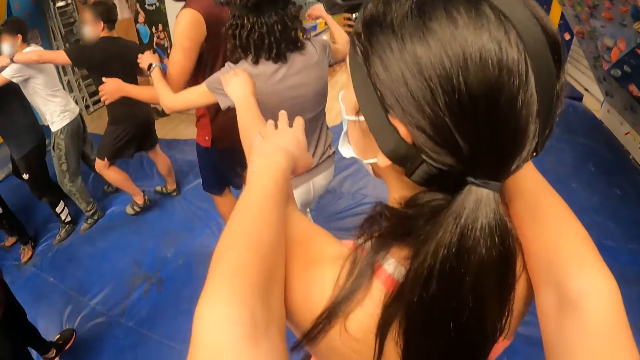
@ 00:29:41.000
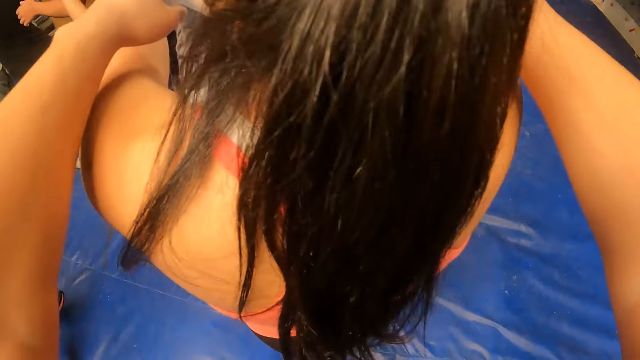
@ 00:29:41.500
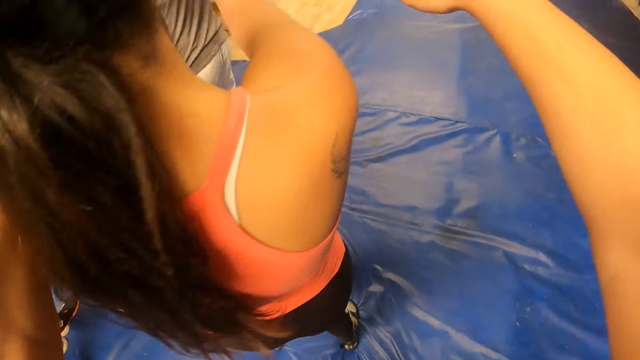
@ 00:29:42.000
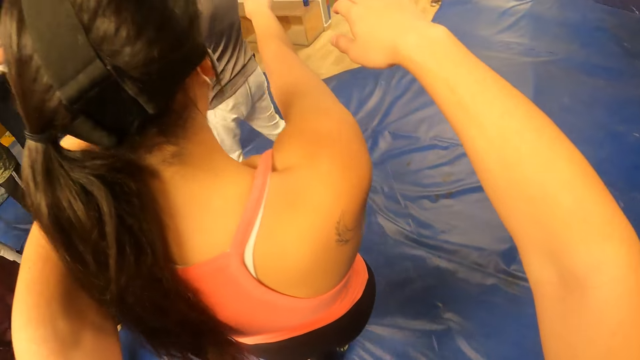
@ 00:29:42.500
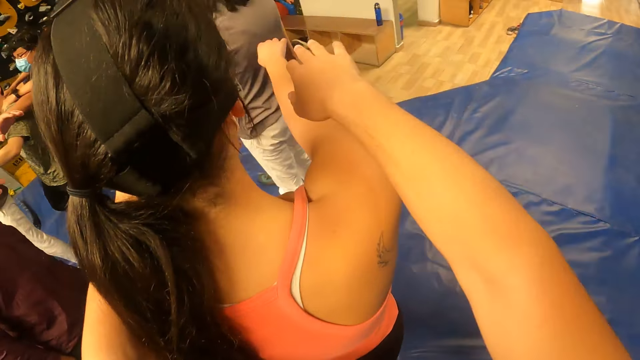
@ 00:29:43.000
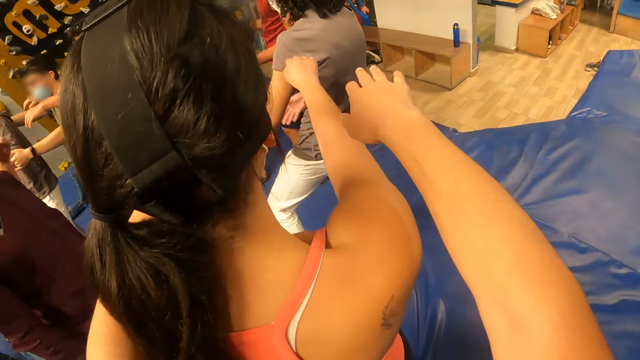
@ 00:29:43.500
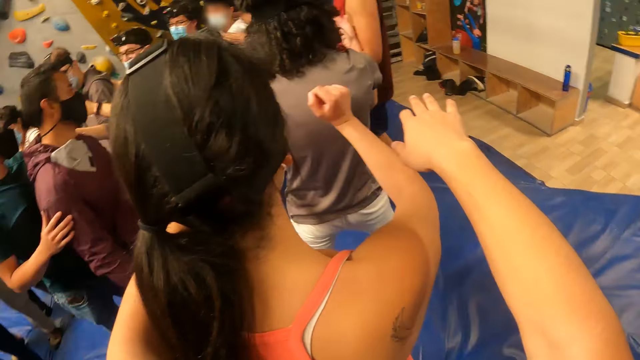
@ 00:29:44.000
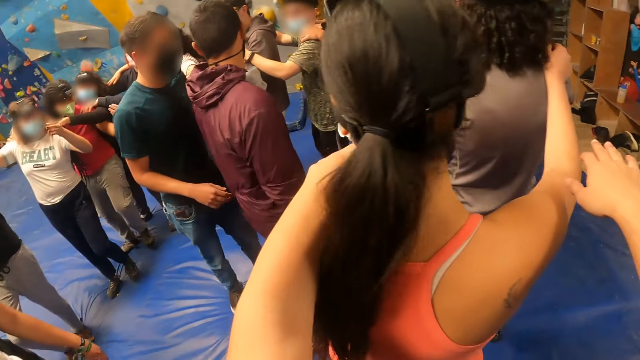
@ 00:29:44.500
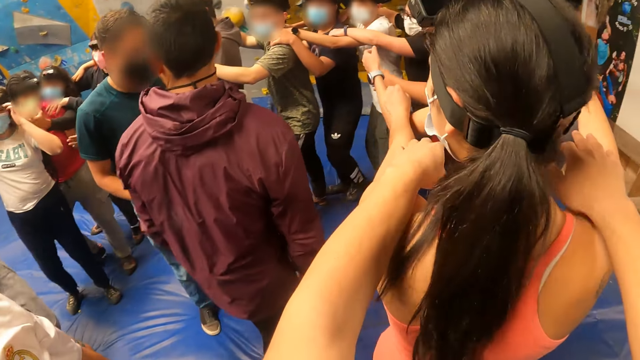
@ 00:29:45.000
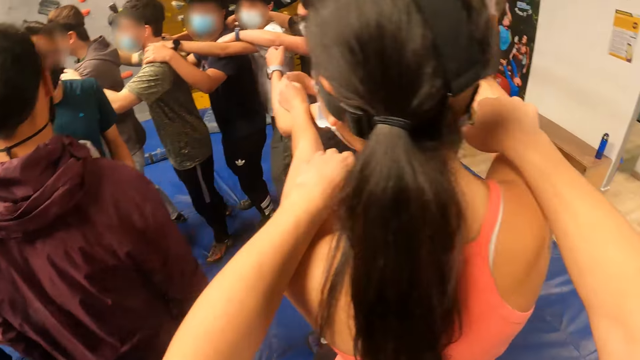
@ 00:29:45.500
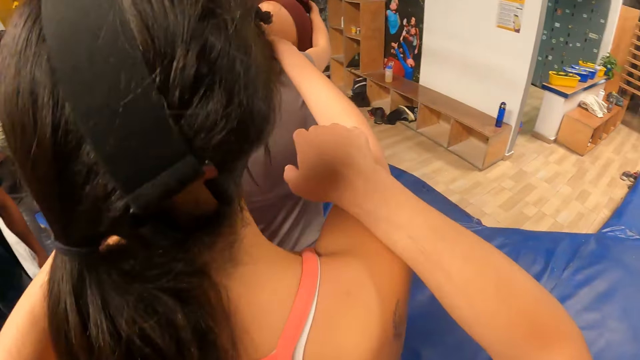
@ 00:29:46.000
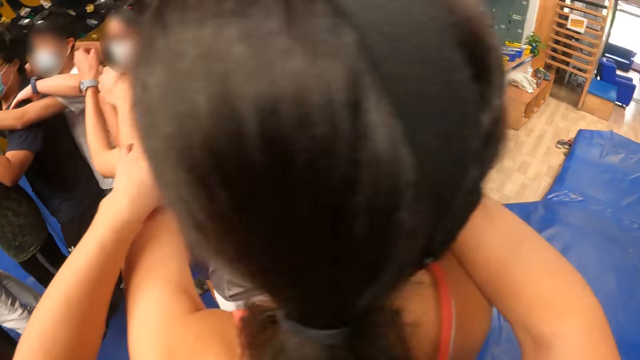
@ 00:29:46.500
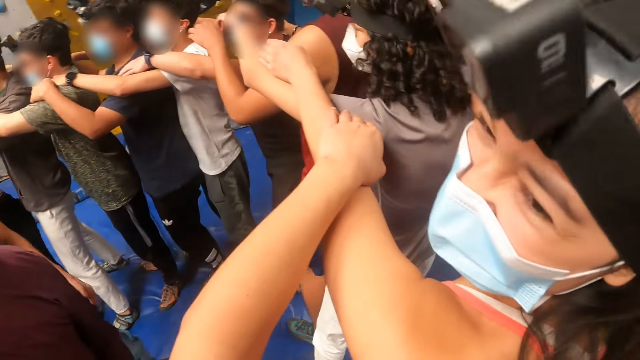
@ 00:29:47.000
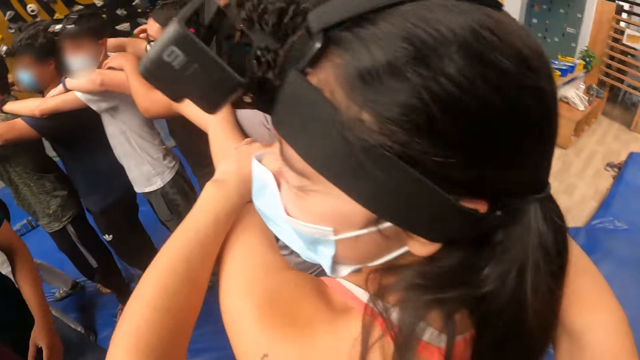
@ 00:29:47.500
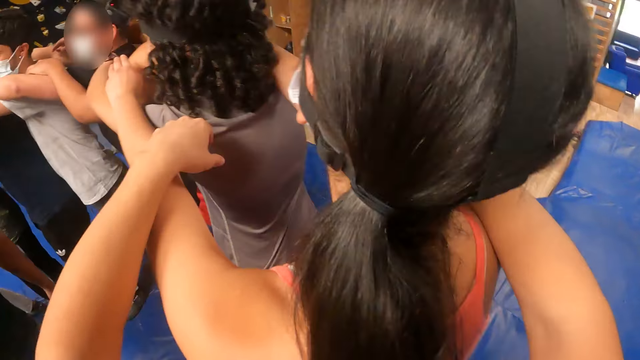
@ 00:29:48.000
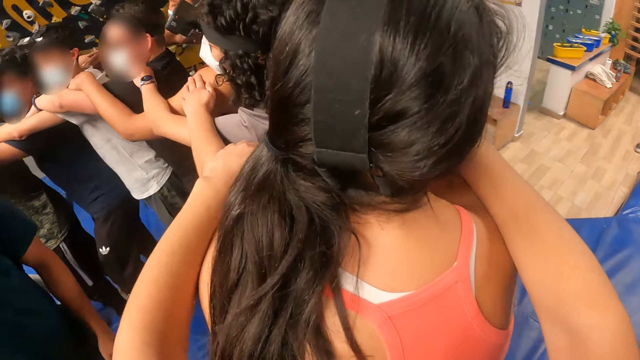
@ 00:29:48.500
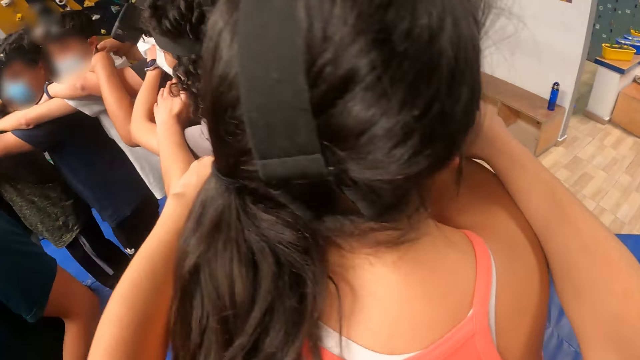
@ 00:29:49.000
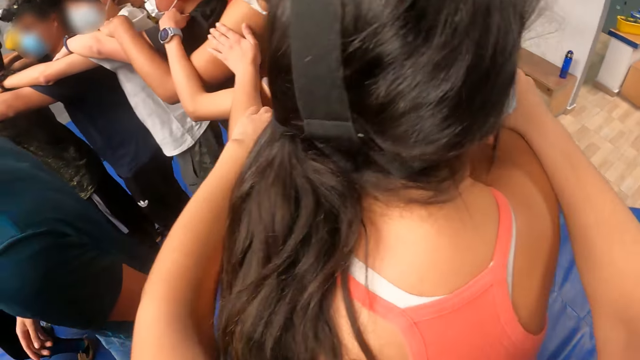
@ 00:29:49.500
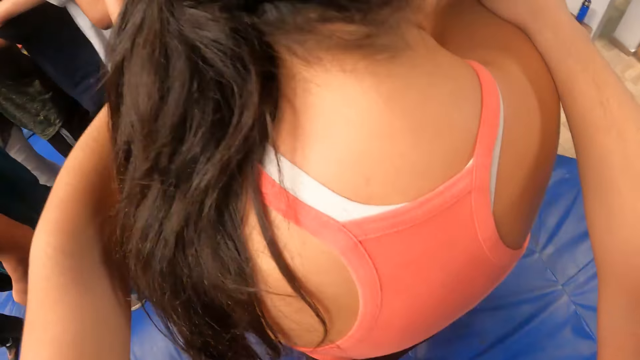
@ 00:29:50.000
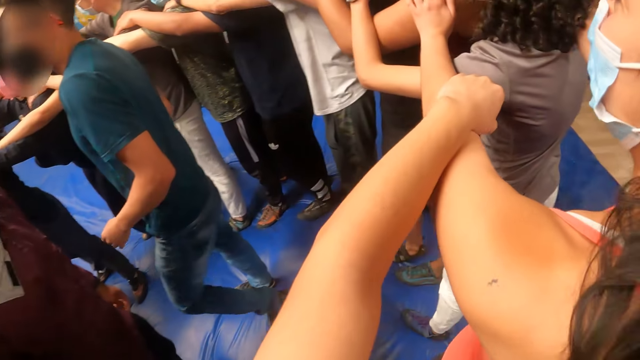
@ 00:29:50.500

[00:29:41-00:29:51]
The camera wearer rests both hands on a woman's shoulders. They hold the hands of the woman.

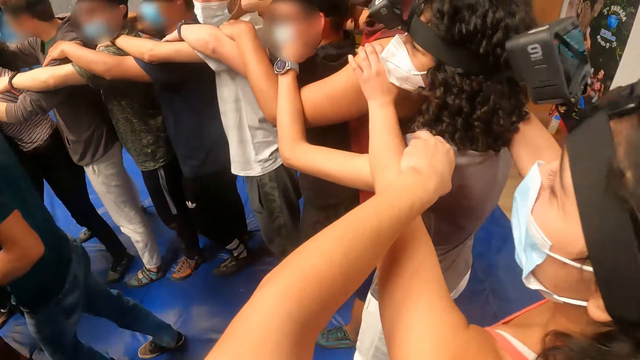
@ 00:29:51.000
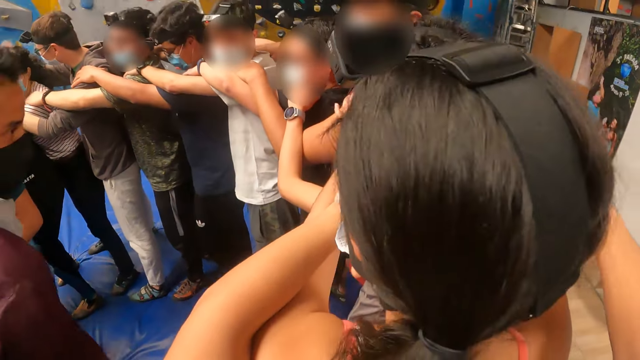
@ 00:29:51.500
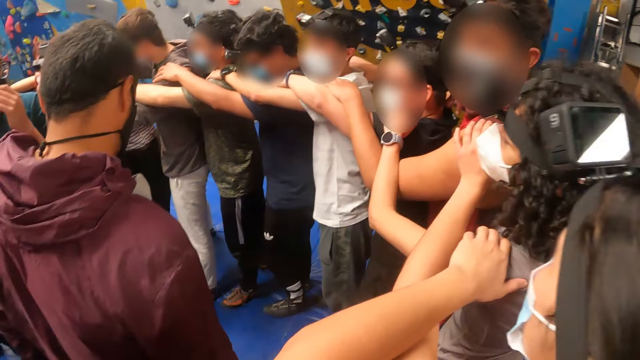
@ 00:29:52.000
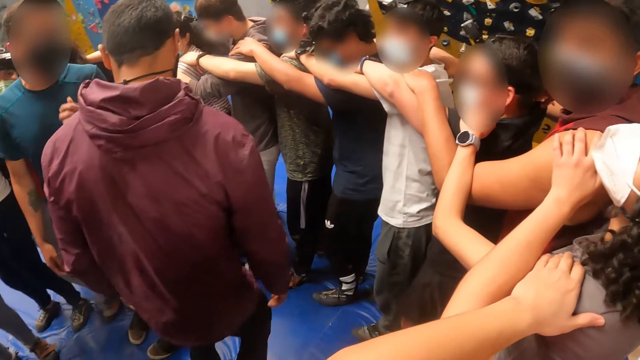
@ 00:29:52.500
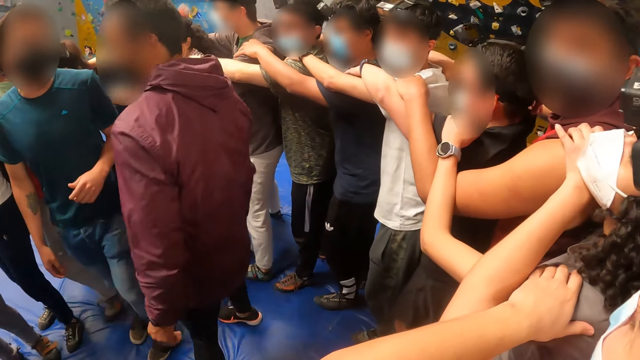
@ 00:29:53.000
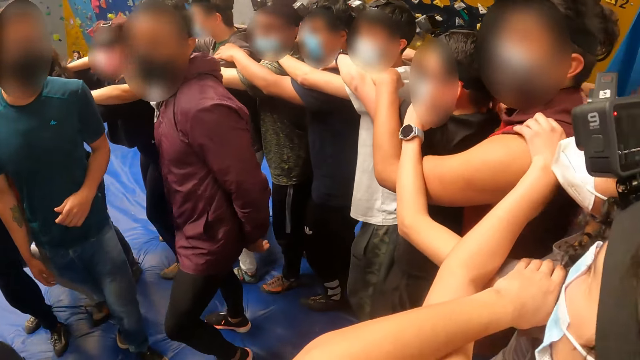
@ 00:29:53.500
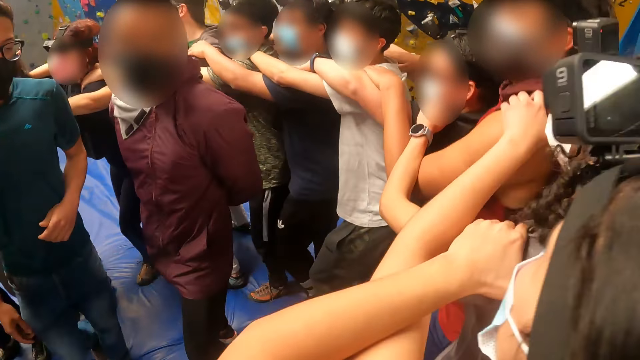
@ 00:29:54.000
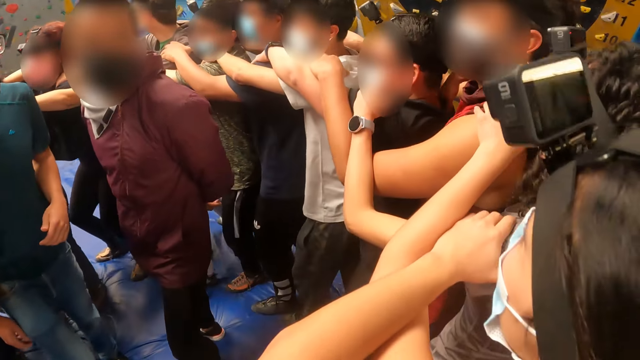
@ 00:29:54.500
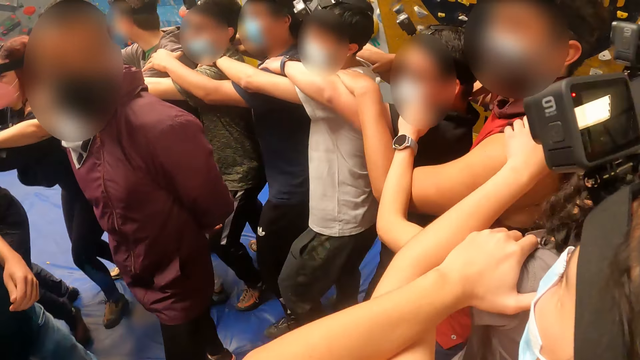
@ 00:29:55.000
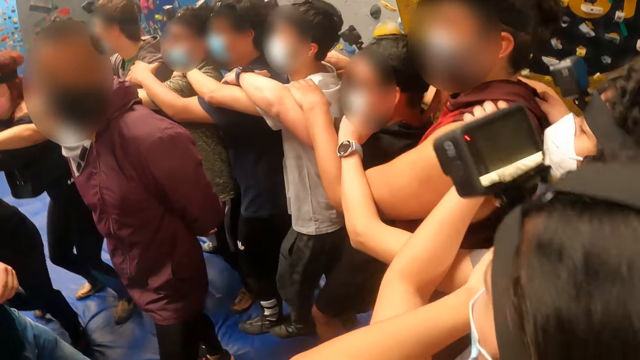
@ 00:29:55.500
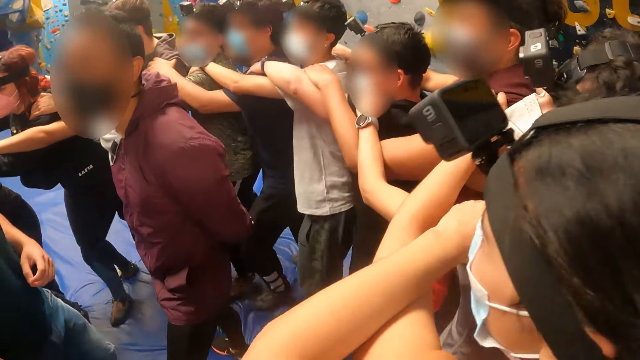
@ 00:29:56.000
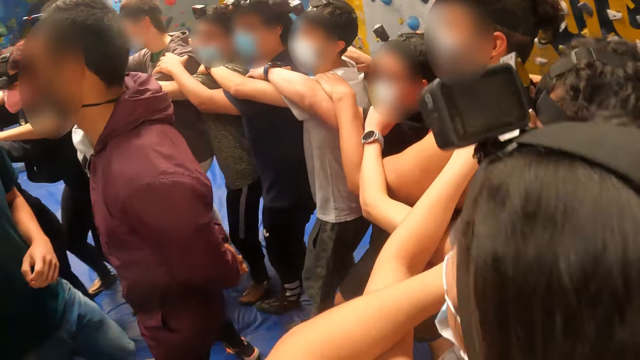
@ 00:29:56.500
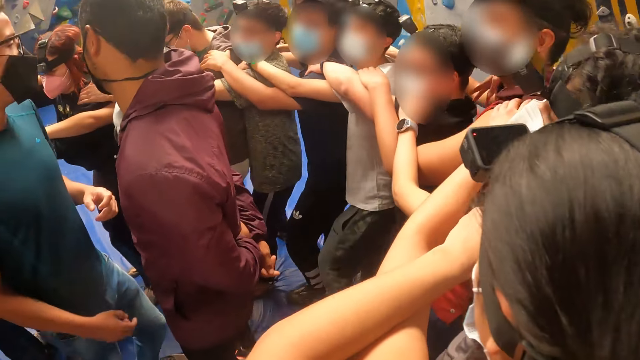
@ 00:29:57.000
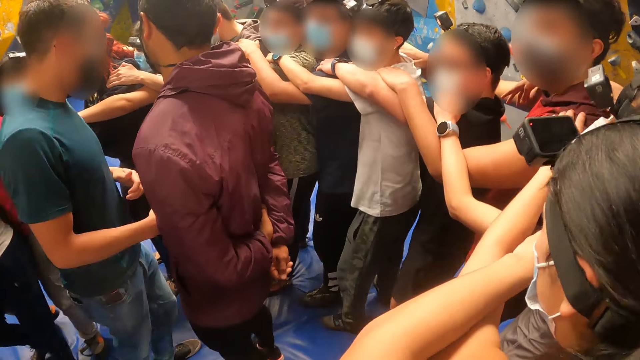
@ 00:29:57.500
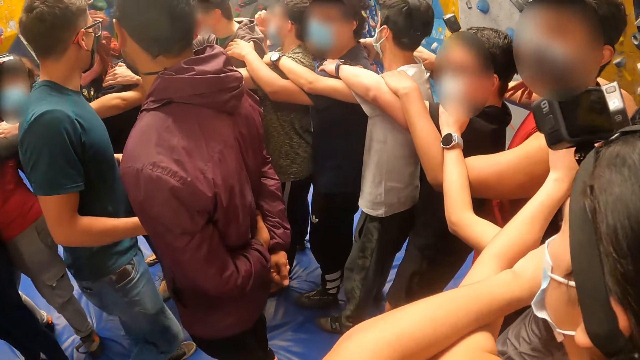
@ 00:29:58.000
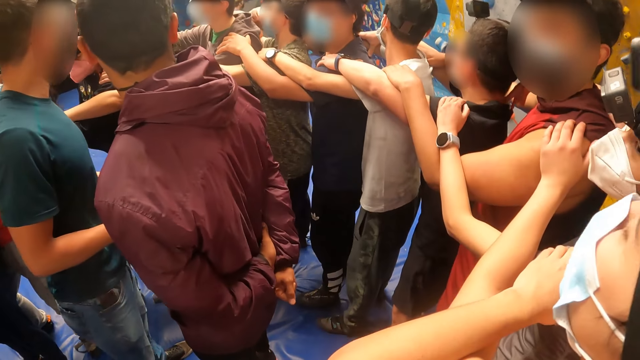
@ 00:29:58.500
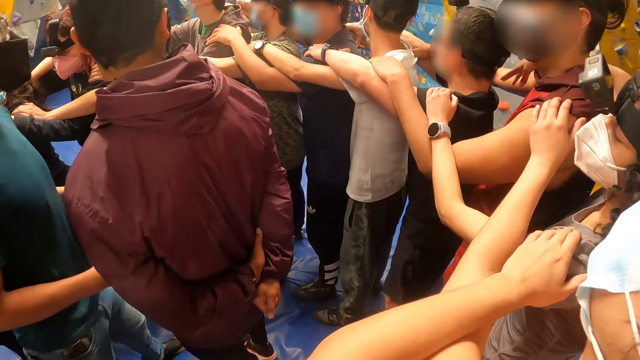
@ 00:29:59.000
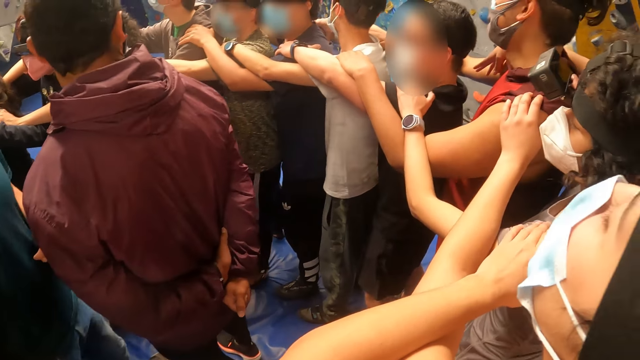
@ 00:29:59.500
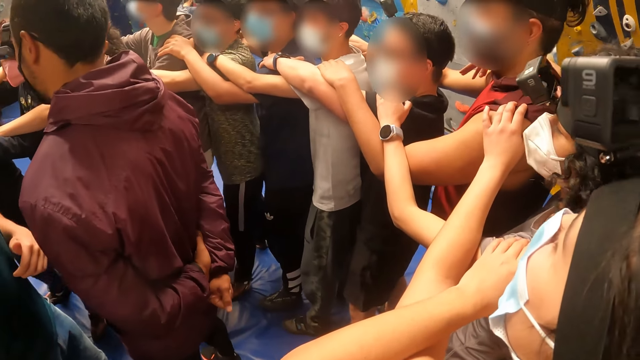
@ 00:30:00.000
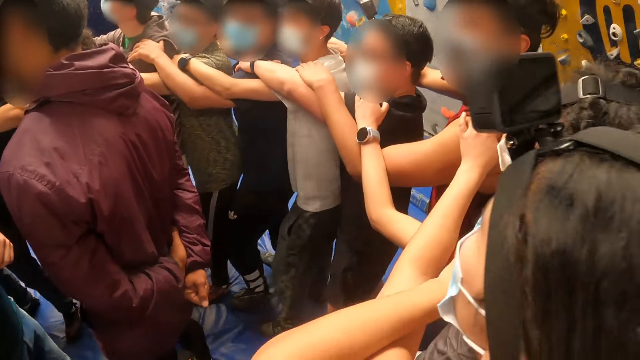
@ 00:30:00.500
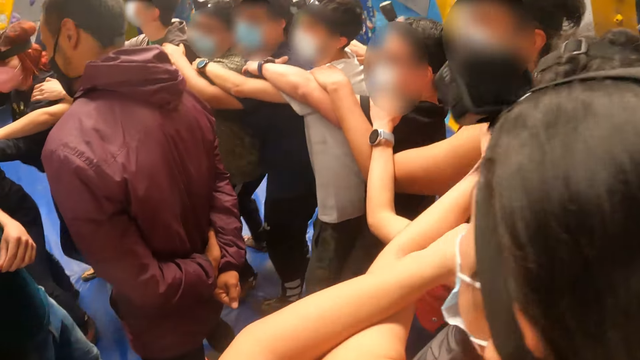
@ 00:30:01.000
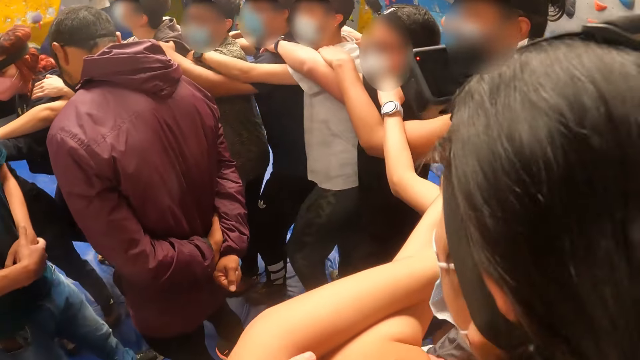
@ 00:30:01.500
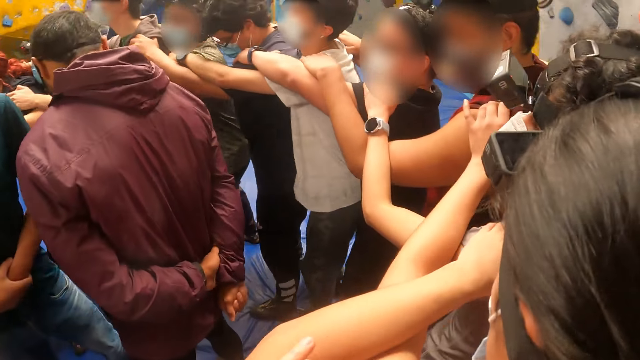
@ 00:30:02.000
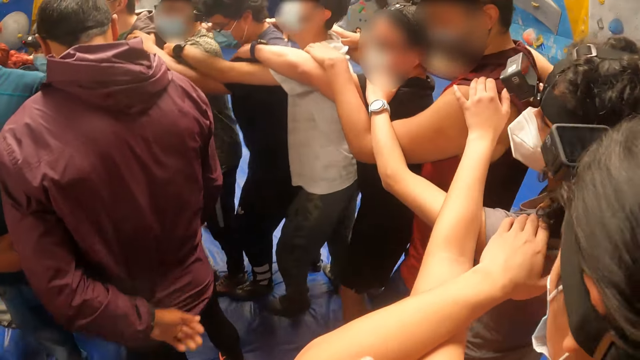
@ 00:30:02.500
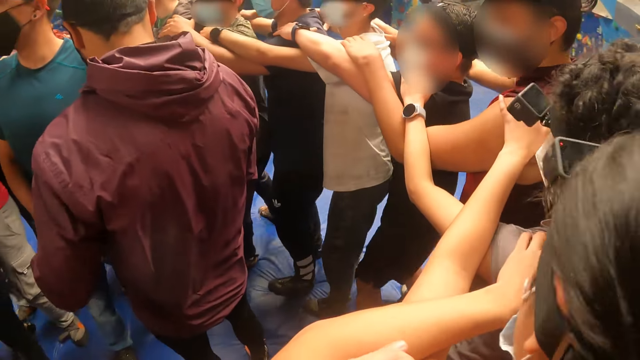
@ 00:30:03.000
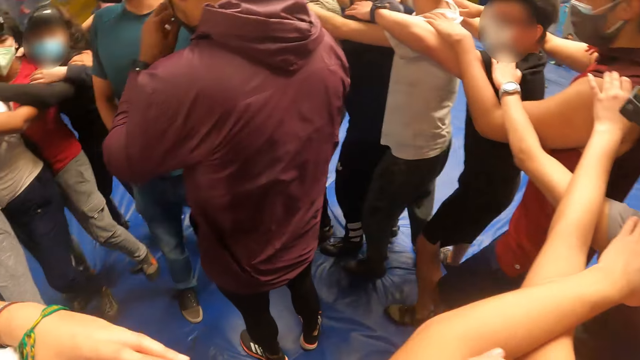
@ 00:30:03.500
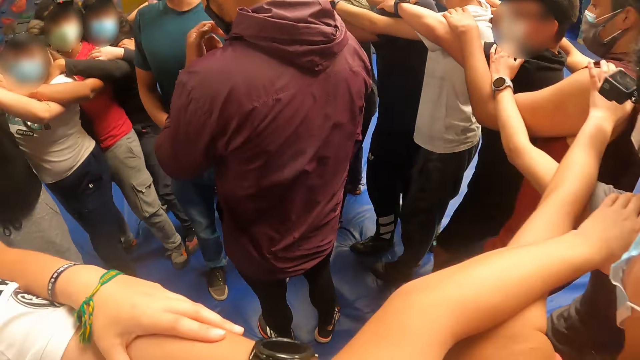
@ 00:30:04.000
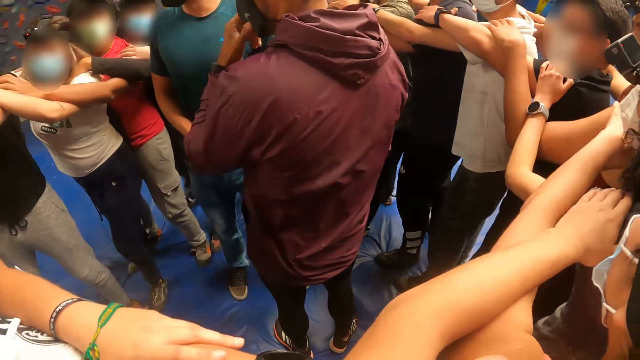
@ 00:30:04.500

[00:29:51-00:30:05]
The camera wearer holds a woman's right shoulder with her right hand. She walks with the group of people round the man and the other man, around the gym holding the shoulders of the woman.
